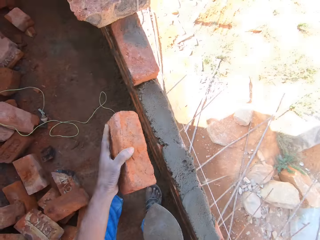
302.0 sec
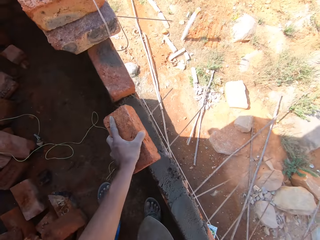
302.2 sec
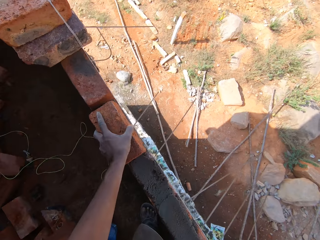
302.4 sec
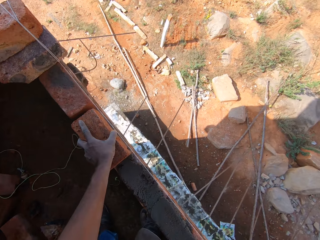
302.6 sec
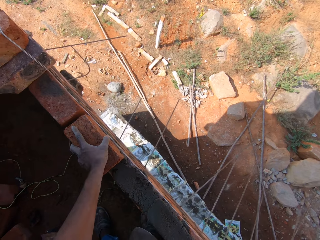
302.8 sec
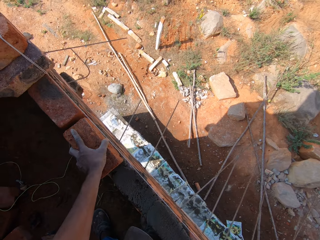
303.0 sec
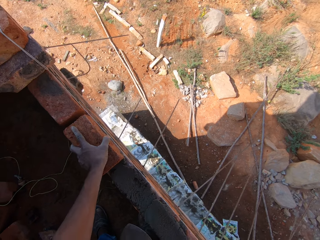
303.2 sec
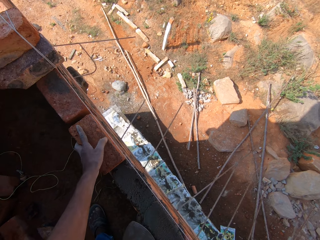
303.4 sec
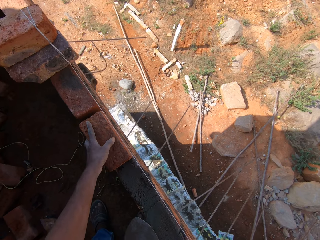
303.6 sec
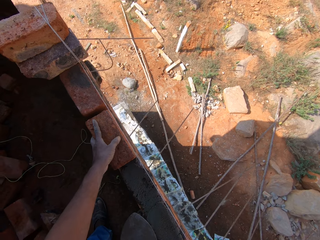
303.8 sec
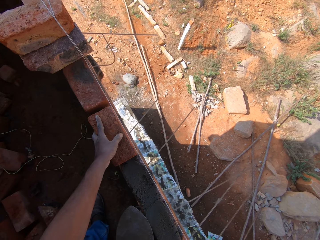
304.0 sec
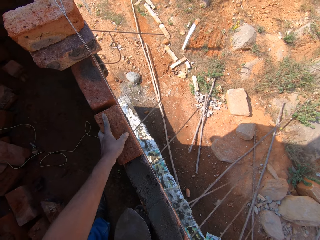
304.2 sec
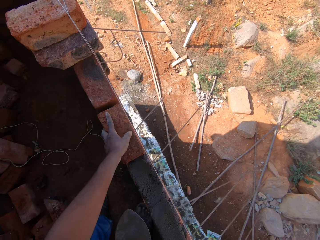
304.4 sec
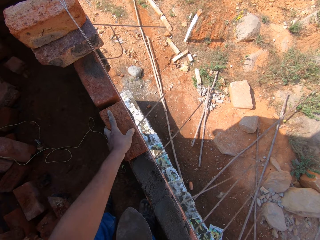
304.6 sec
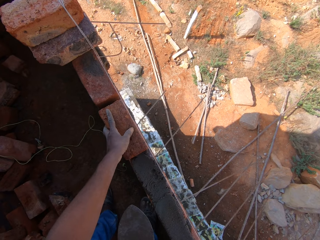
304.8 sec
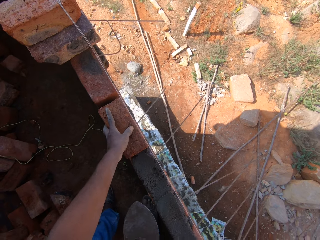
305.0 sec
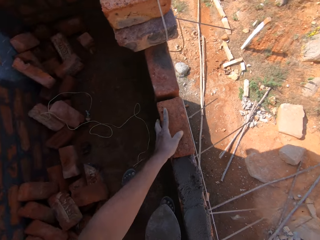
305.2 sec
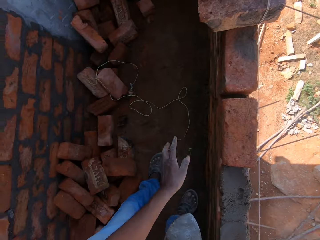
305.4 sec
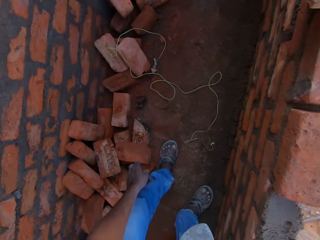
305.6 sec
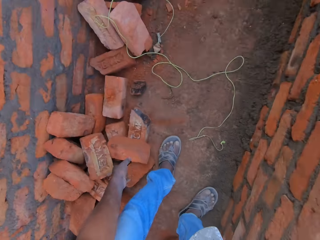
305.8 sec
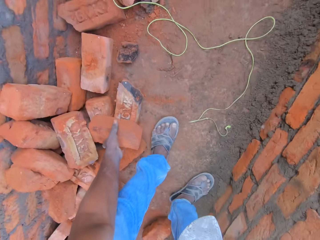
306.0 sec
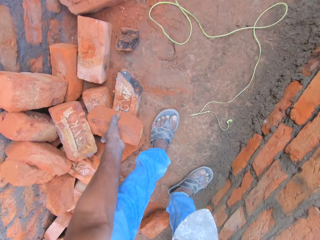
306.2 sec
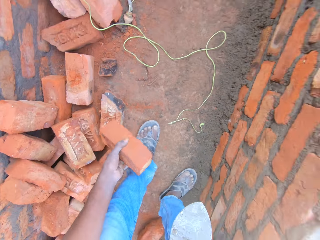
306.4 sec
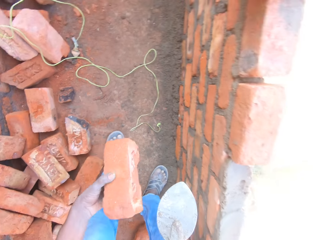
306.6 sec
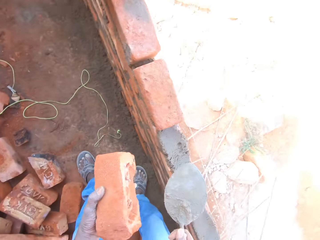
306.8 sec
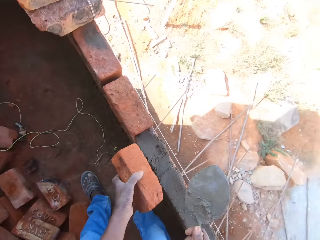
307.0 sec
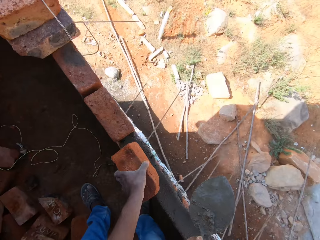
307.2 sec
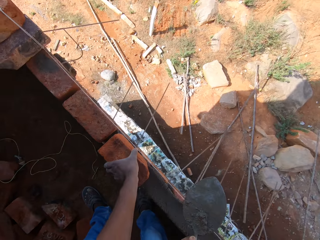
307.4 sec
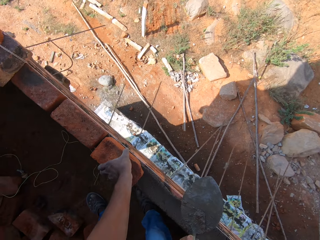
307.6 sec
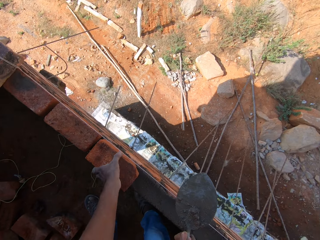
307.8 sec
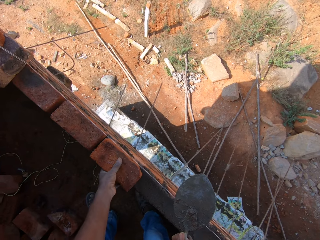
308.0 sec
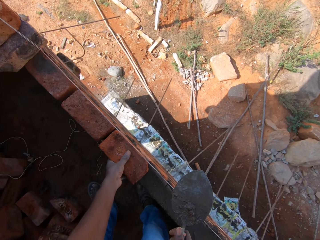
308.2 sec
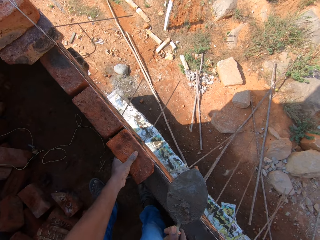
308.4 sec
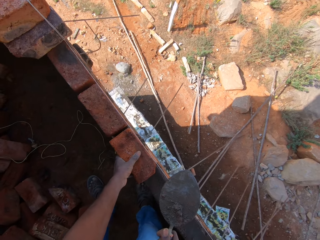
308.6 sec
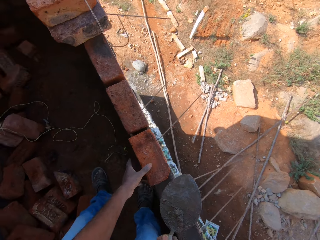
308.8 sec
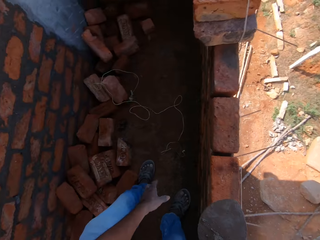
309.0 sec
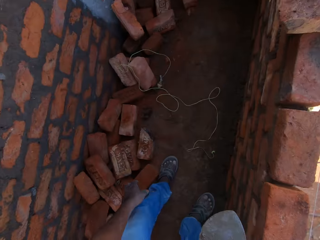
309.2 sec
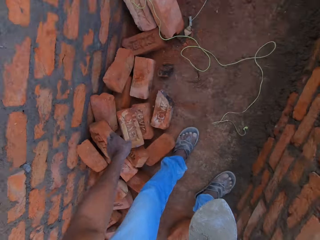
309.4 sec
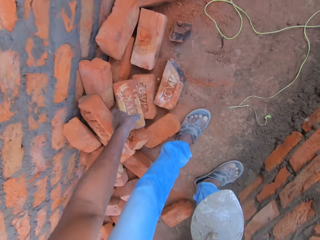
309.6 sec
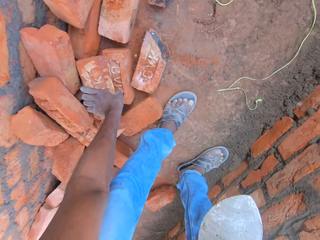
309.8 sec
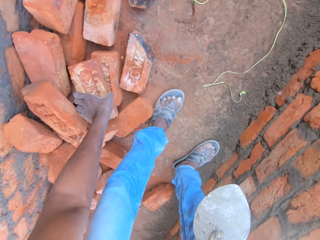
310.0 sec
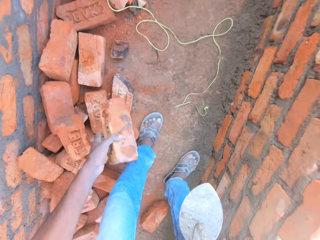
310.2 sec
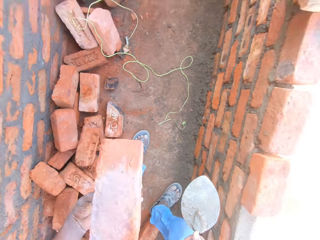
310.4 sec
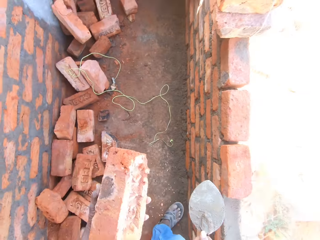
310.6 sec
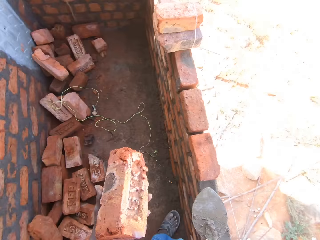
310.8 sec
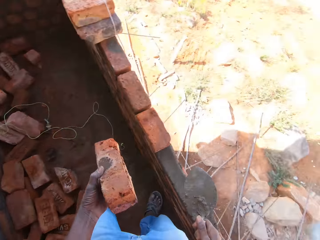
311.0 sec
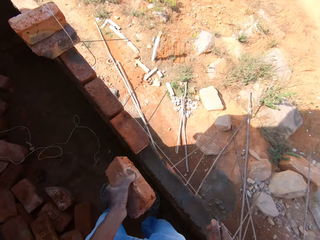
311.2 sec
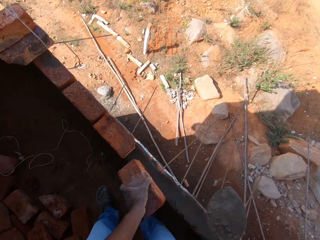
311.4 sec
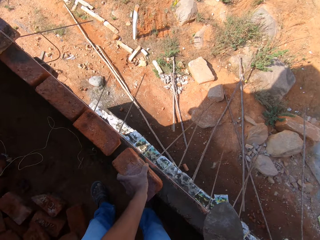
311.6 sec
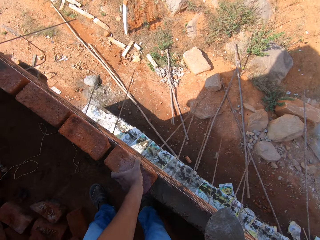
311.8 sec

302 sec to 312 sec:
The camera wearer places the brick on the wall. They pick up a brick. They place the brick on the wall. They take a brick. They place the brick on the wall.

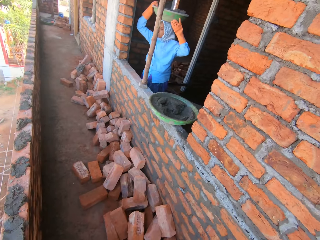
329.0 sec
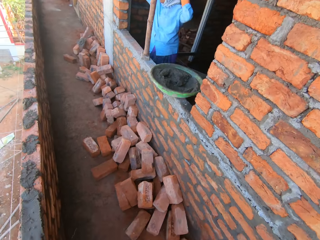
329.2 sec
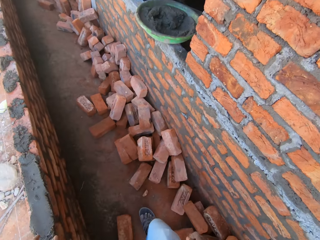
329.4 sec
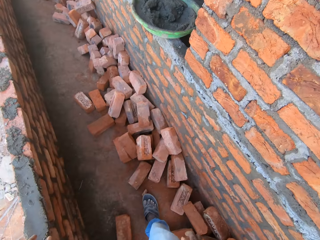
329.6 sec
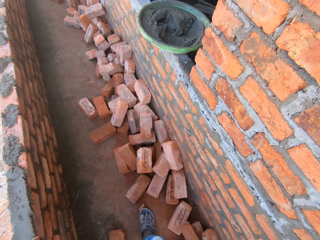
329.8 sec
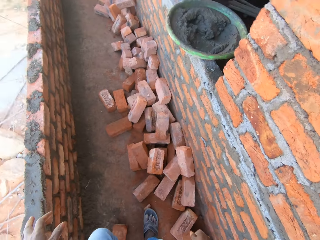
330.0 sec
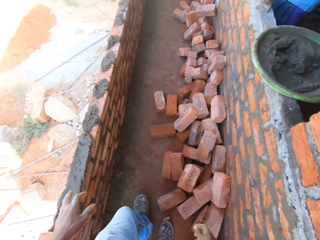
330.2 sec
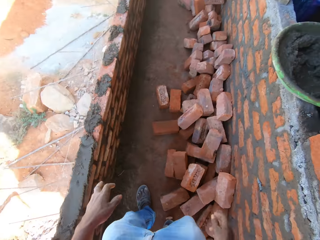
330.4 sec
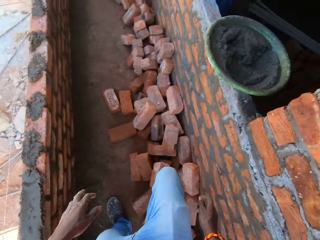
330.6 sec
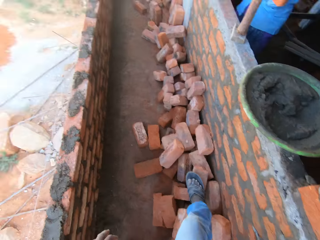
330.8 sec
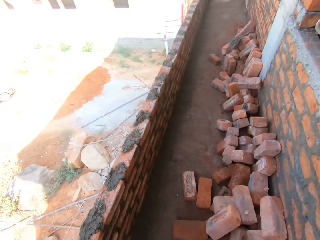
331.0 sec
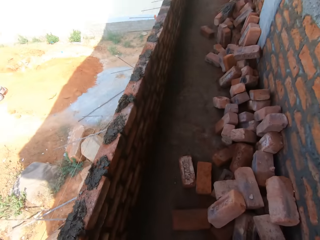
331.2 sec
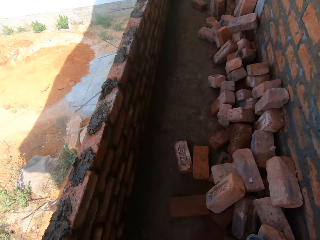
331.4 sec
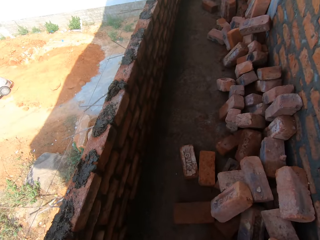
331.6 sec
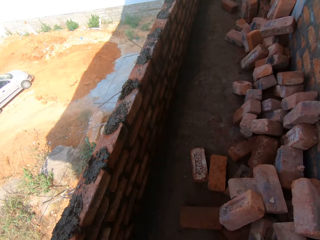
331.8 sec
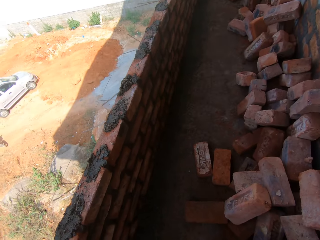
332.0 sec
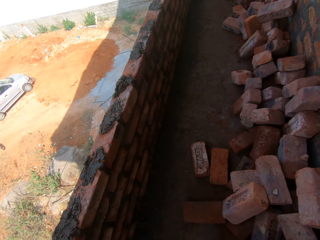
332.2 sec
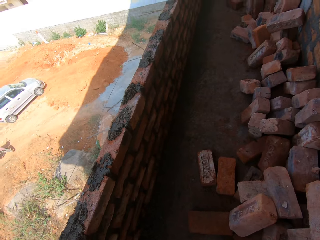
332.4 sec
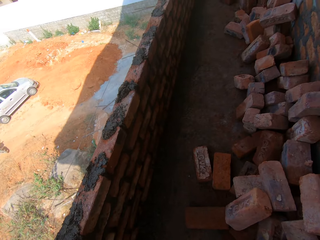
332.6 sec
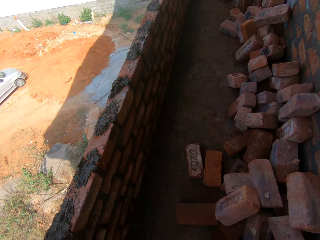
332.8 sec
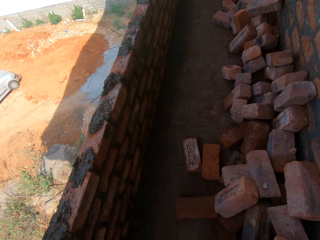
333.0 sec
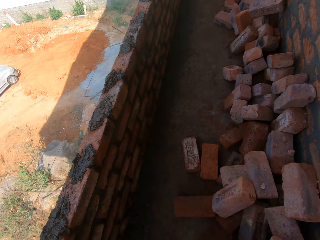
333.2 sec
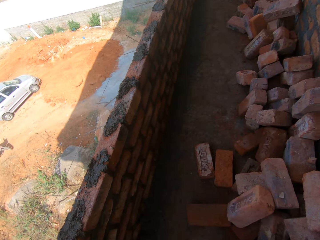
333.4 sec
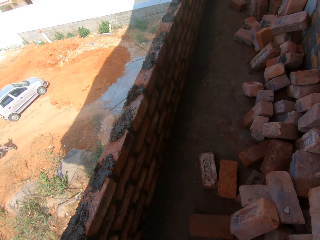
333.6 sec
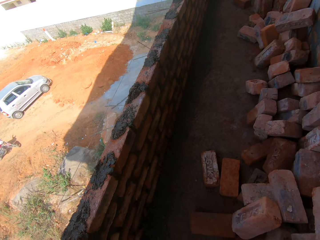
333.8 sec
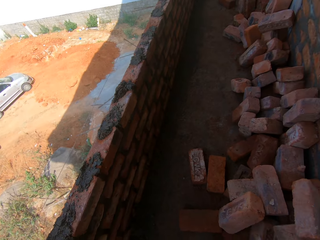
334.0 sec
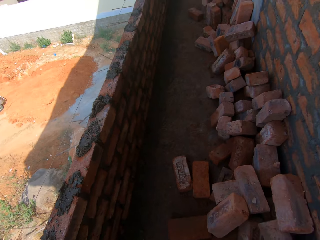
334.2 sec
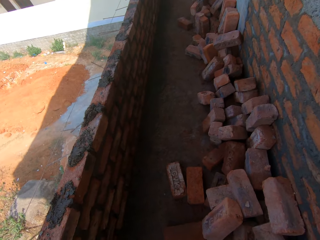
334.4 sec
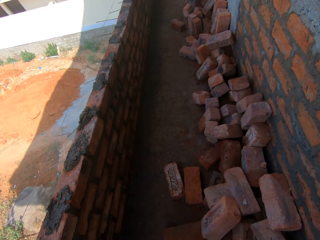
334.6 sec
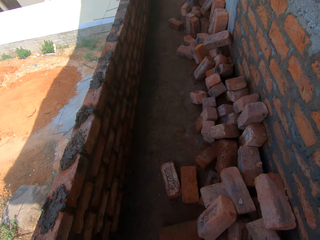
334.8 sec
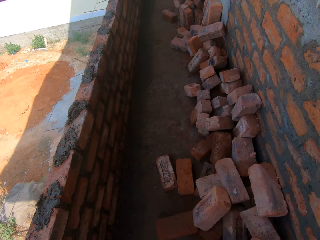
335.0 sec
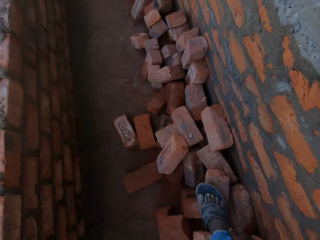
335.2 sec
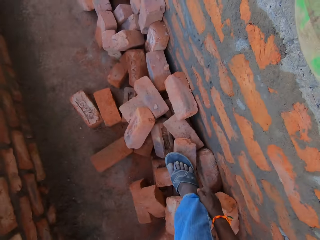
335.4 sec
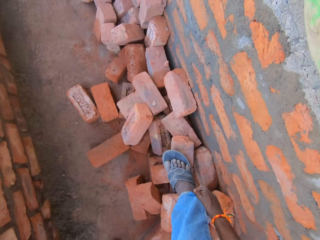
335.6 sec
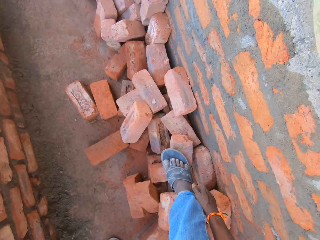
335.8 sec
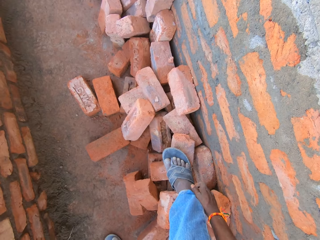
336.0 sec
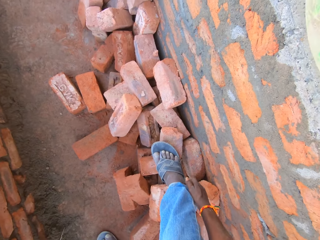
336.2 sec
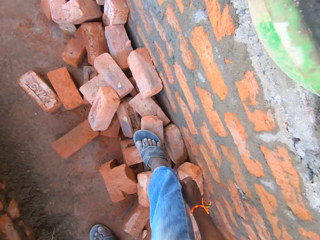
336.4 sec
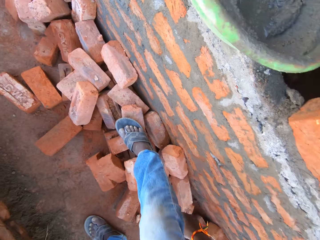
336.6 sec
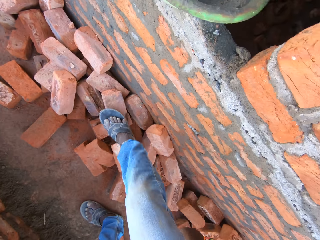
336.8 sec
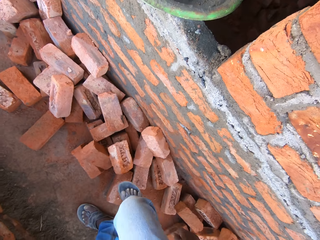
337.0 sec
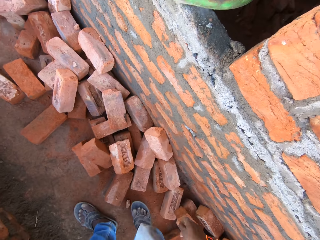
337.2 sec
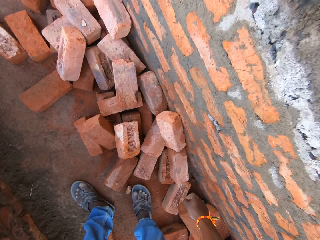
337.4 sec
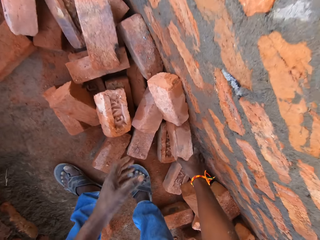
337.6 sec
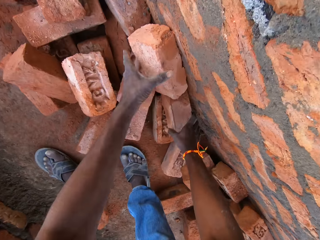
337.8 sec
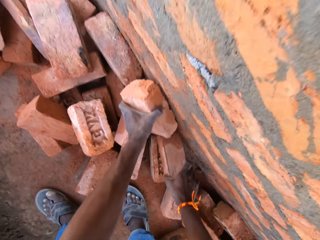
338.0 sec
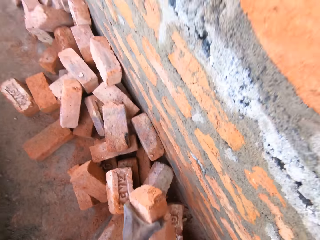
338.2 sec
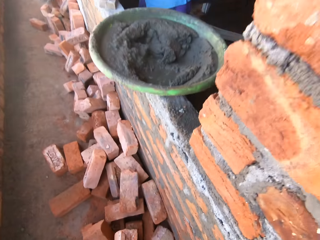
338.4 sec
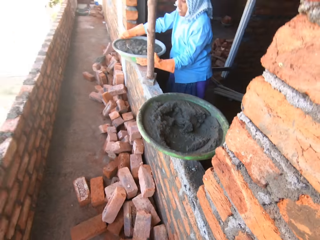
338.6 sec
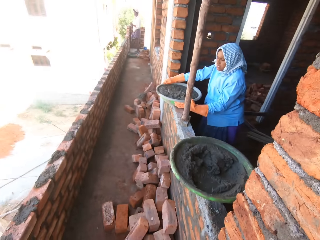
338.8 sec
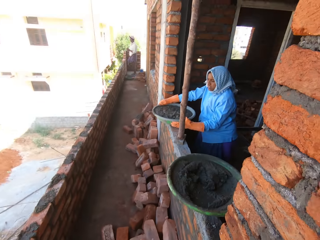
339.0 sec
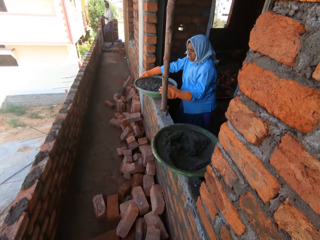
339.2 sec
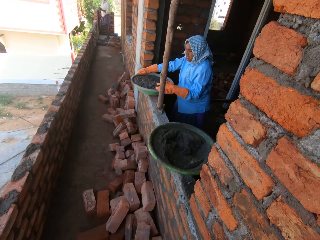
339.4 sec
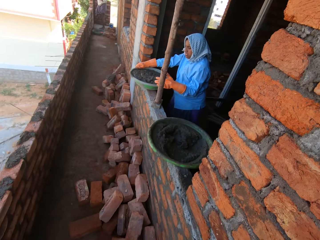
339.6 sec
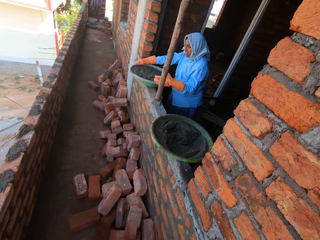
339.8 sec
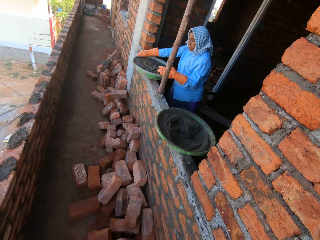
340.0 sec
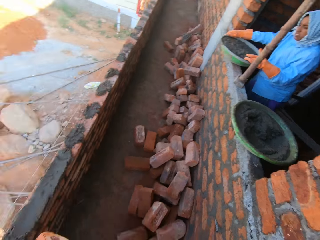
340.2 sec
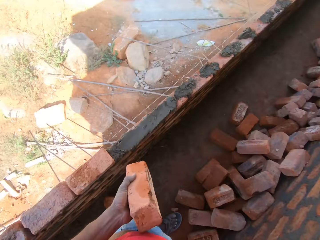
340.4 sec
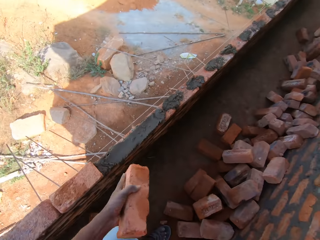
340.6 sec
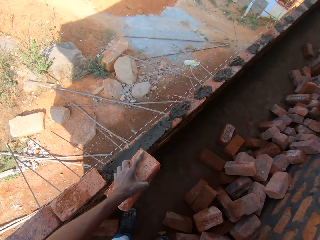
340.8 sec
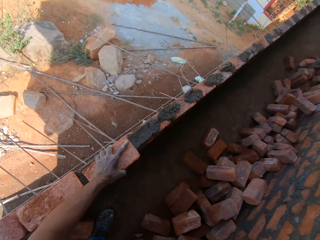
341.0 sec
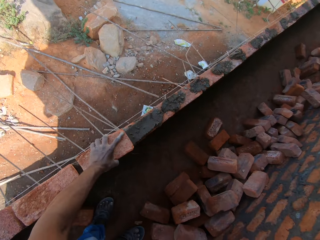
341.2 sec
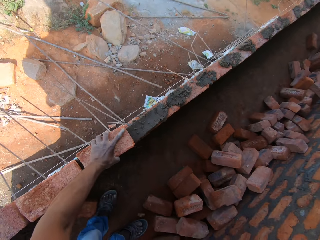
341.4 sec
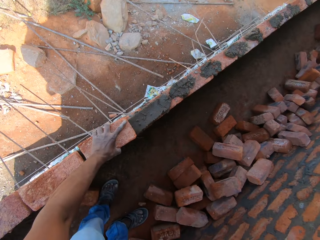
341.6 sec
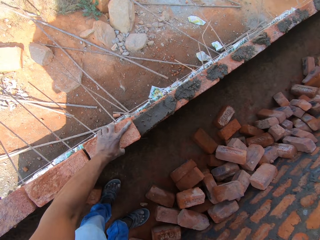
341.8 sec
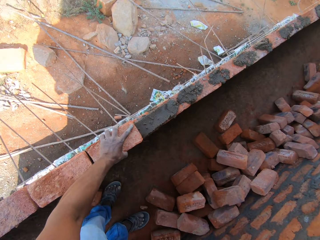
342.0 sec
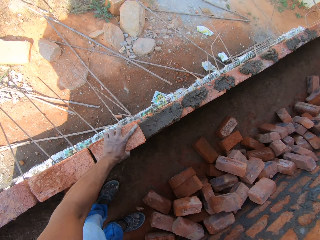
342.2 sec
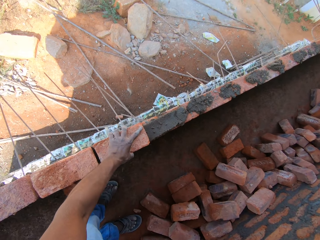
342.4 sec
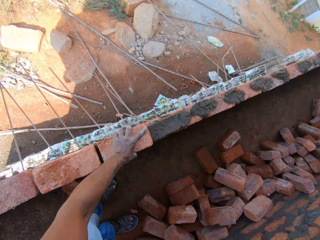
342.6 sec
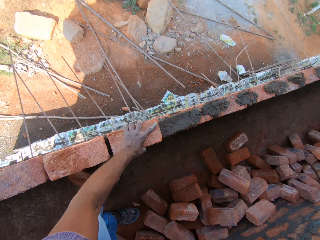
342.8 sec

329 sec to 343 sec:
A woman carries the basin on the head. The camera wearer looks at the woman. He walks to the brick. He scratches his leg. He picks up the brick. He looks at the woman. He puts the brick on the mortar on the wall. The woman puts the basin of mortar down.
